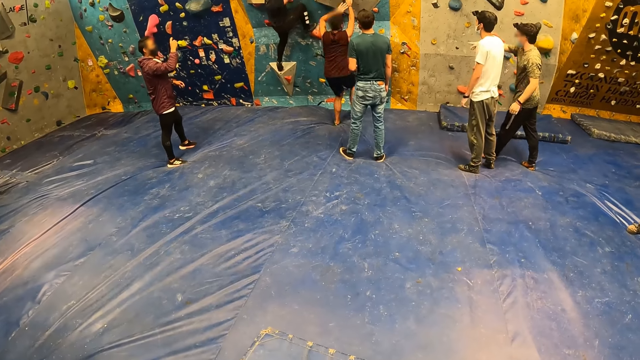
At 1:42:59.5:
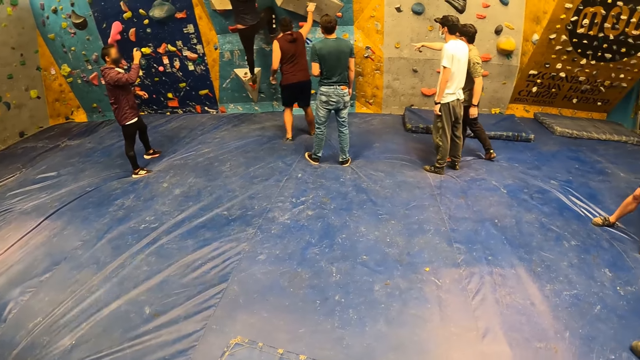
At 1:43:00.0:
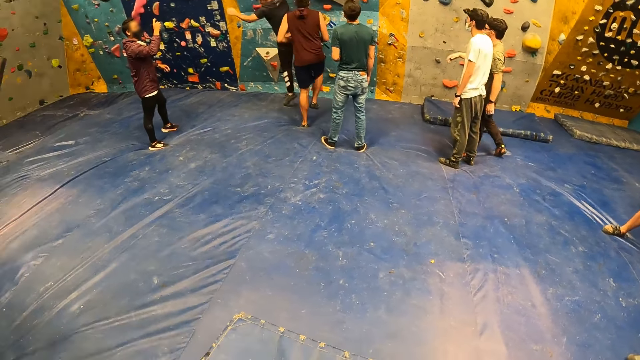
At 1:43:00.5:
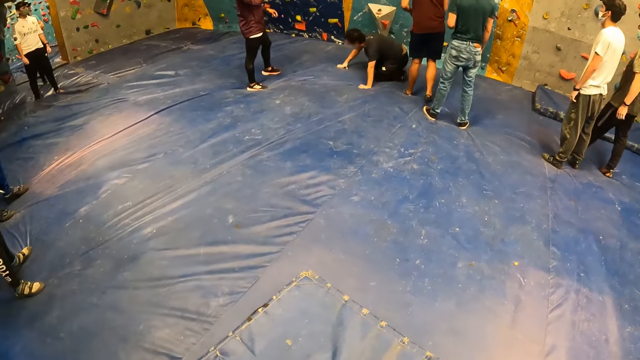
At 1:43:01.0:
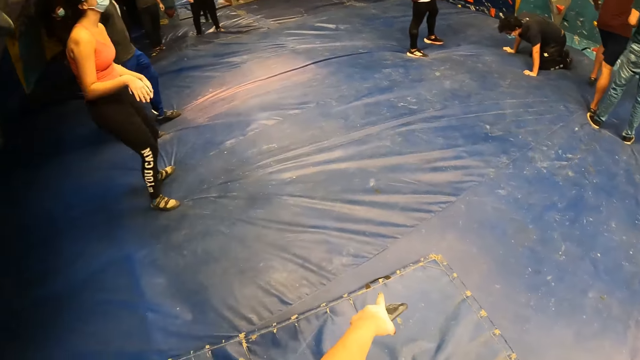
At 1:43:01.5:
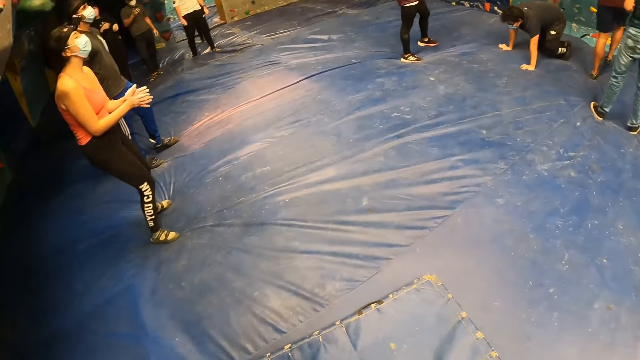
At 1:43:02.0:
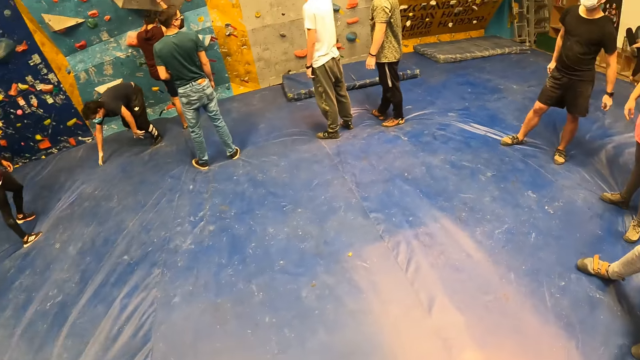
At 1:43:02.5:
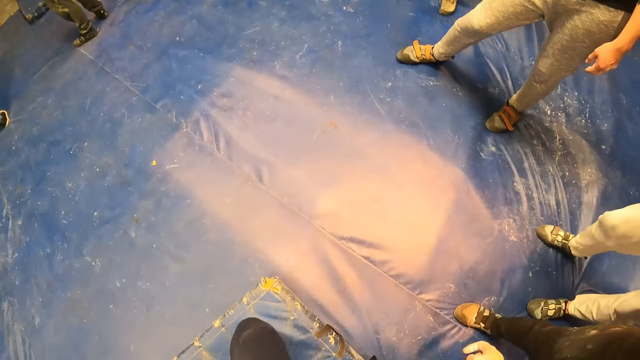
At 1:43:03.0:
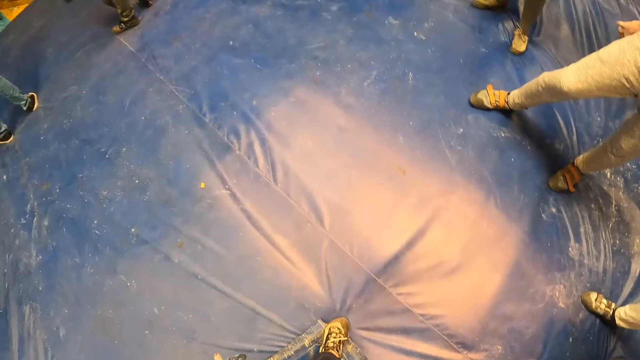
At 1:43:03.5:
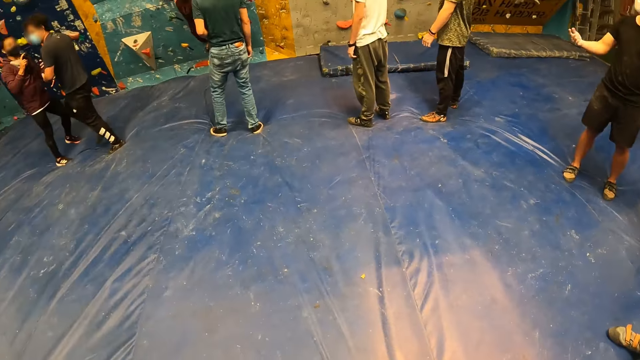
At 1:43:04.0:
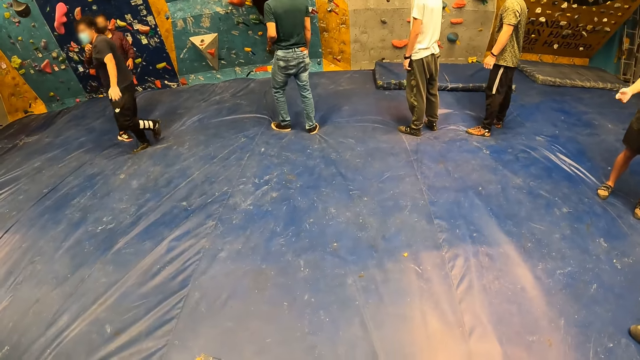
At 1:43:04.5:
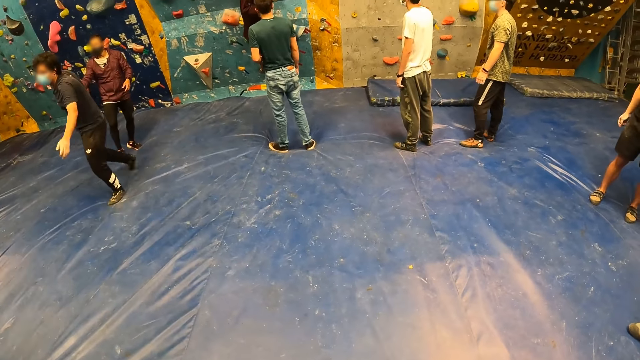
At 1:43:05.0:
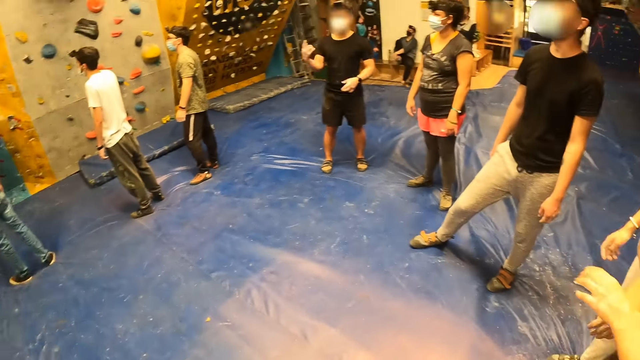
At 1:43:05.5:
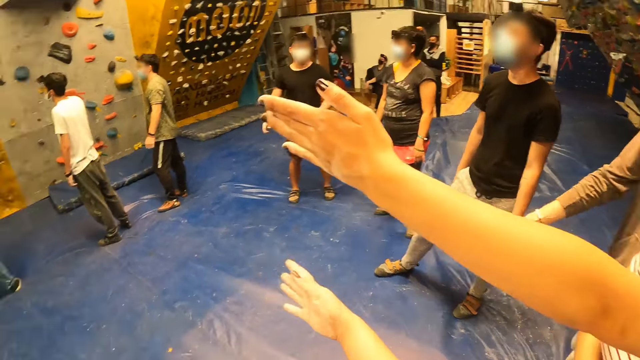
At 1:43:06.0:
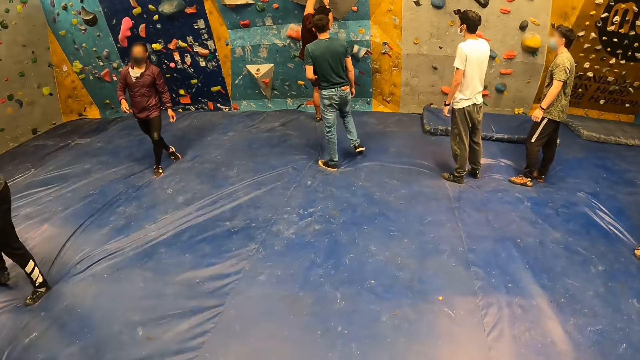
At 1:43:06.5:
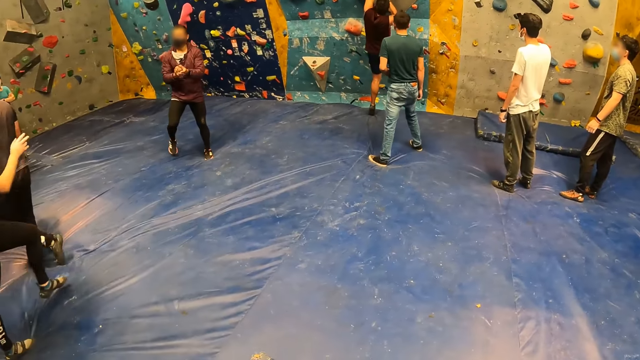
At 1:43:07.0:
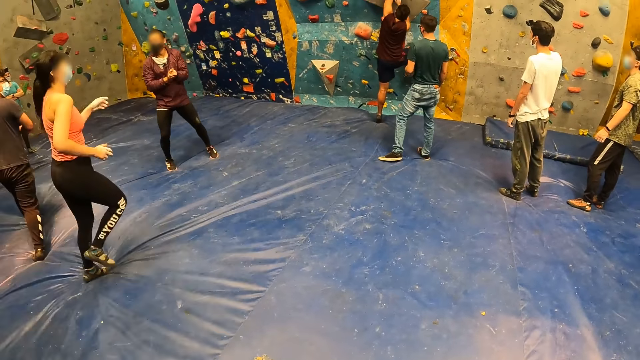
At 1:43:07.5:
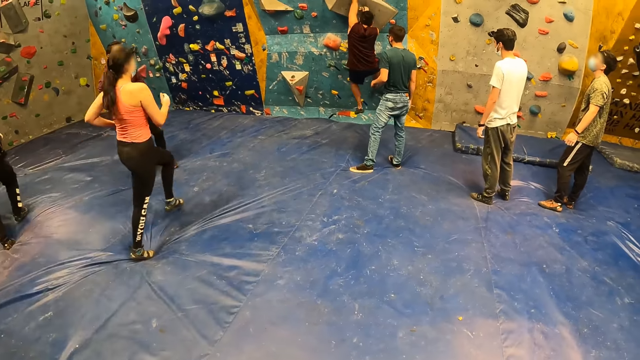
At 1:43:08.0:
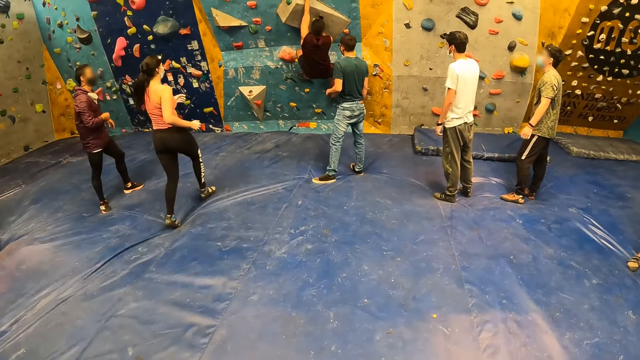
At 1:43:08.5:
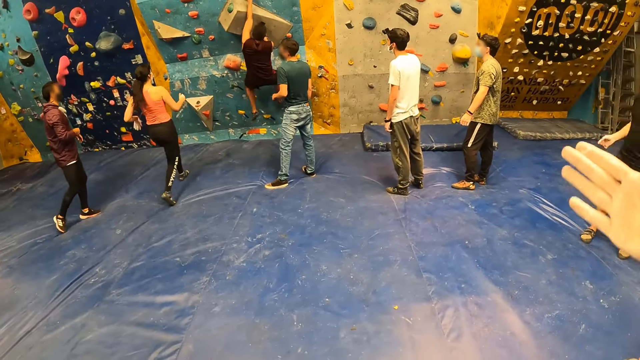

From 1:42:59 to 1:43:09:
The camera wearer moves around the room. They interact with a woman at the sports complex.

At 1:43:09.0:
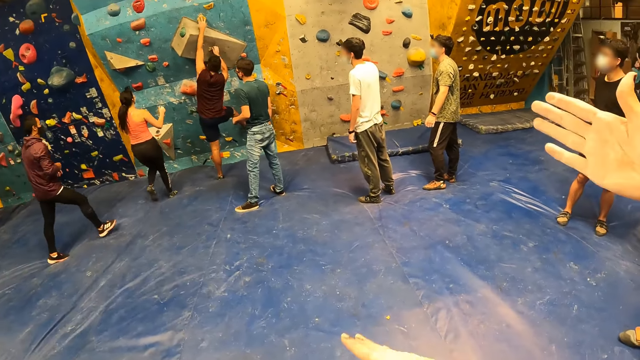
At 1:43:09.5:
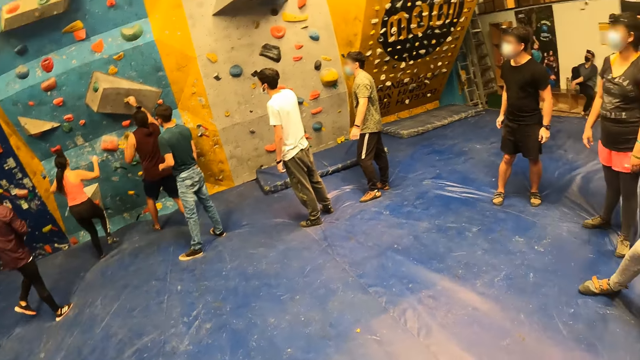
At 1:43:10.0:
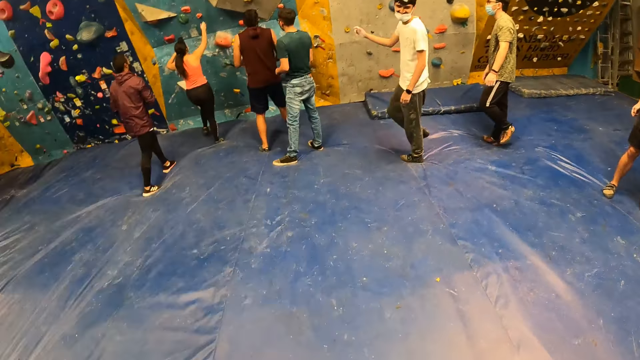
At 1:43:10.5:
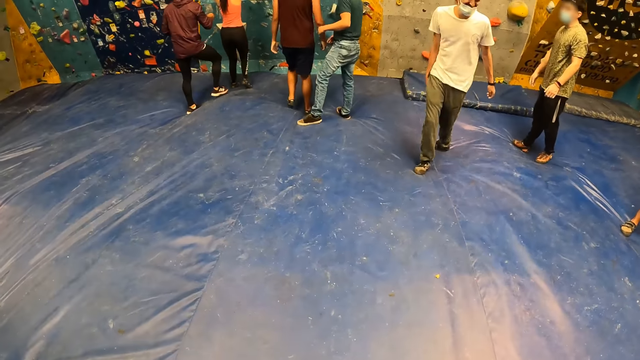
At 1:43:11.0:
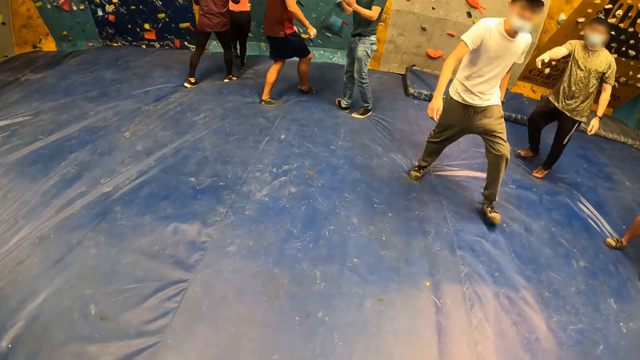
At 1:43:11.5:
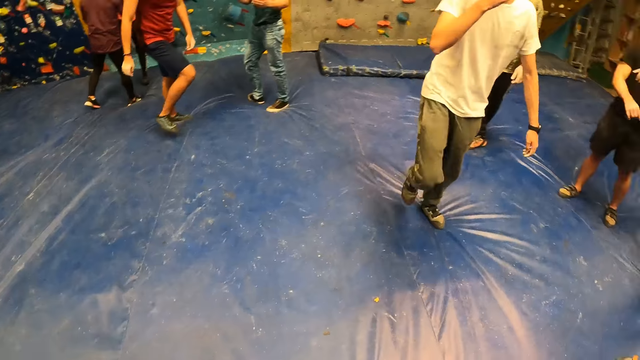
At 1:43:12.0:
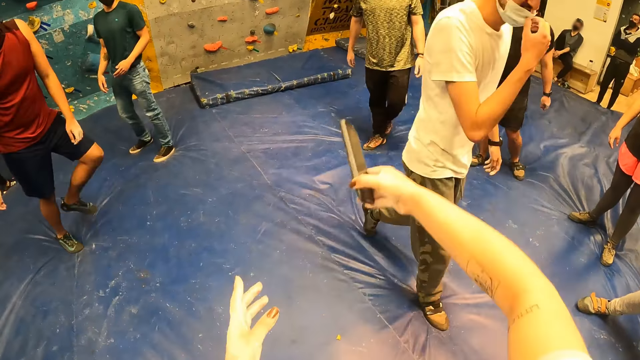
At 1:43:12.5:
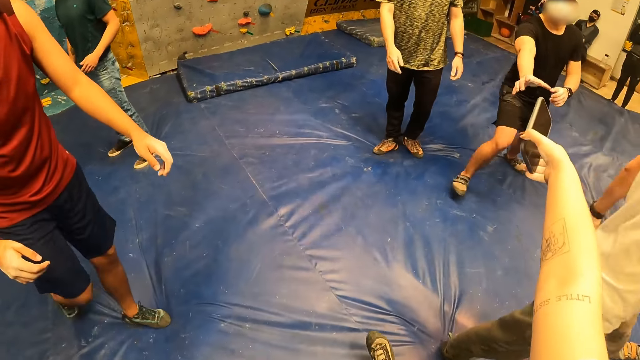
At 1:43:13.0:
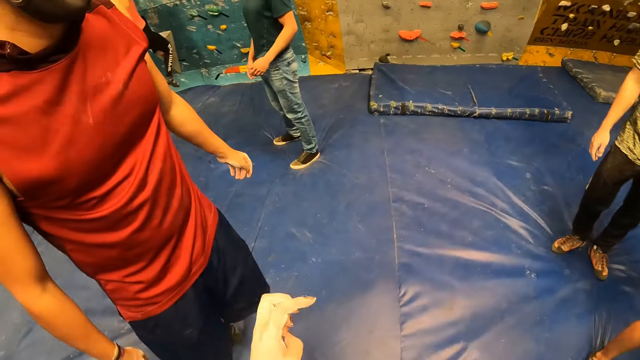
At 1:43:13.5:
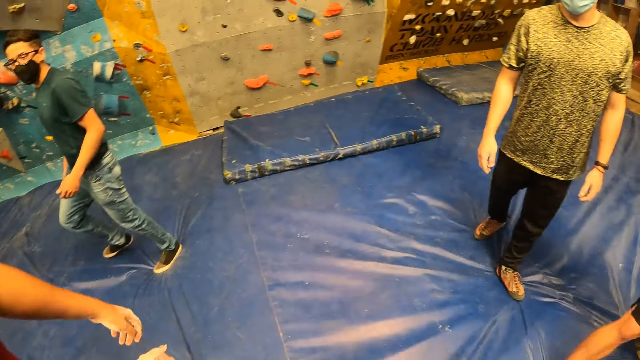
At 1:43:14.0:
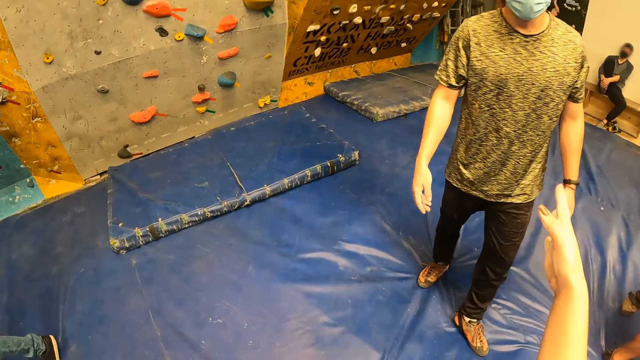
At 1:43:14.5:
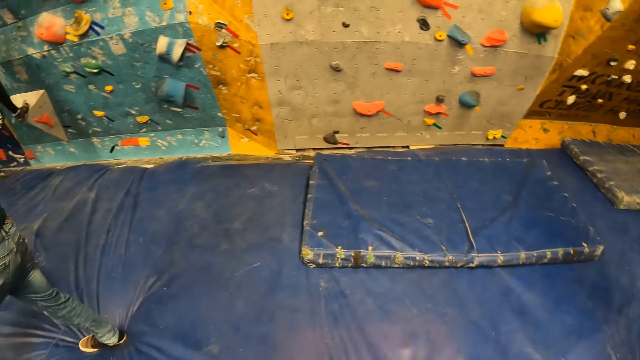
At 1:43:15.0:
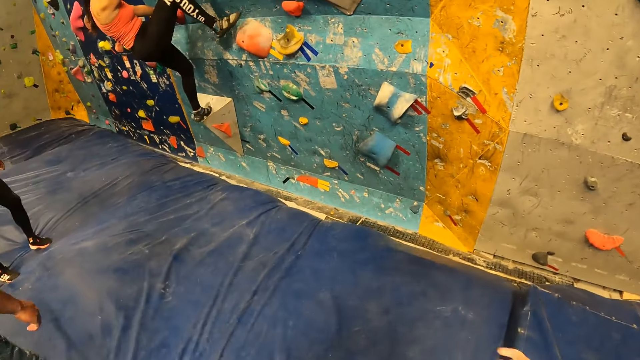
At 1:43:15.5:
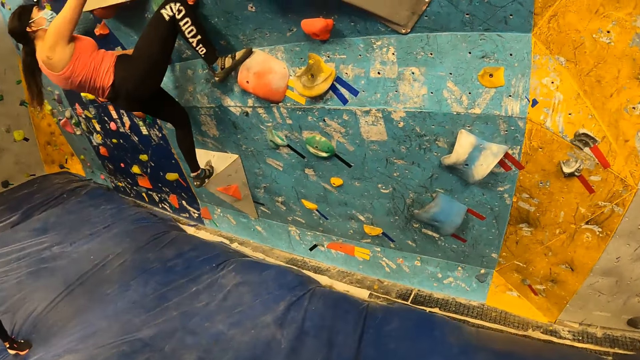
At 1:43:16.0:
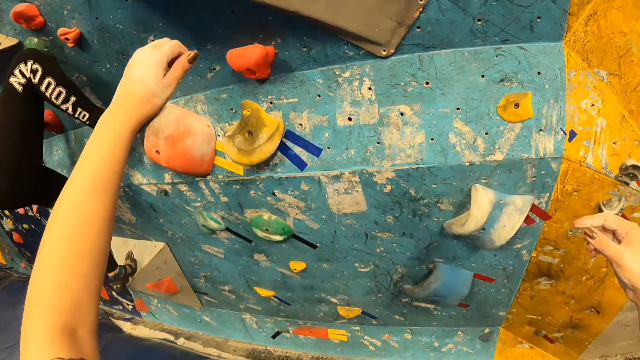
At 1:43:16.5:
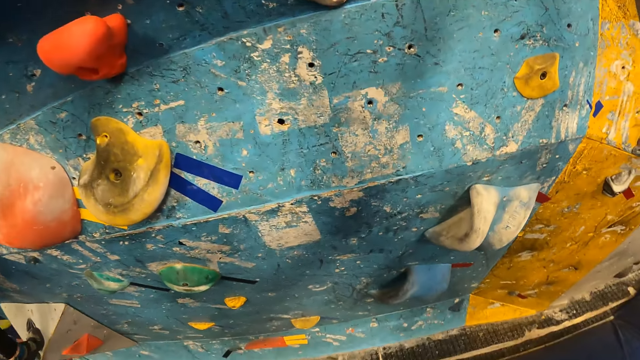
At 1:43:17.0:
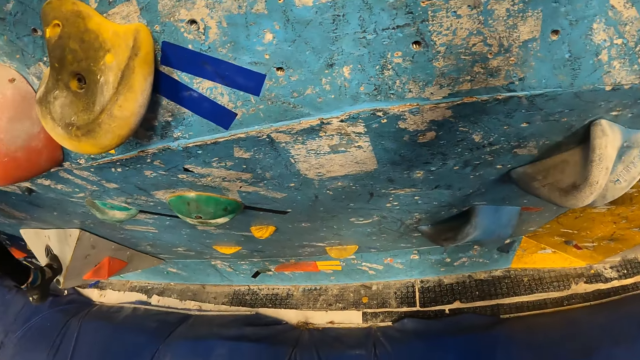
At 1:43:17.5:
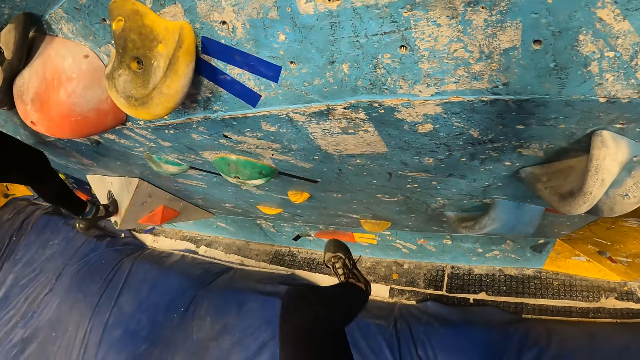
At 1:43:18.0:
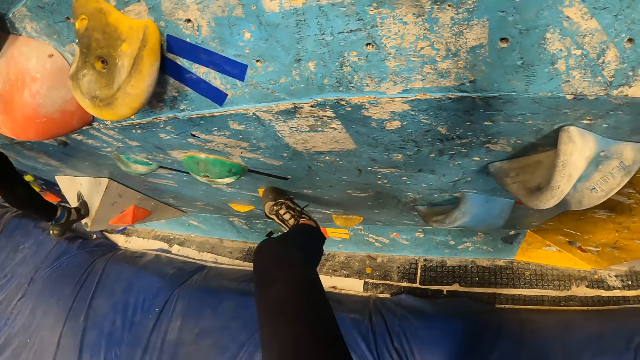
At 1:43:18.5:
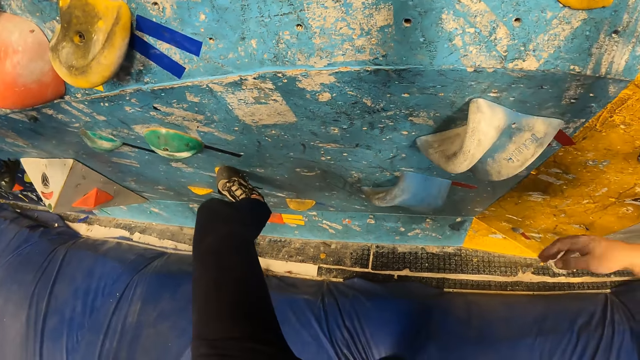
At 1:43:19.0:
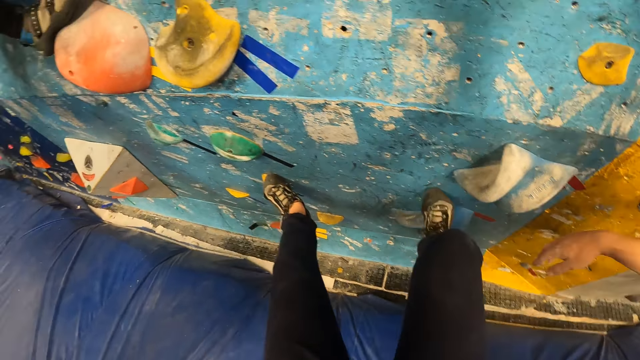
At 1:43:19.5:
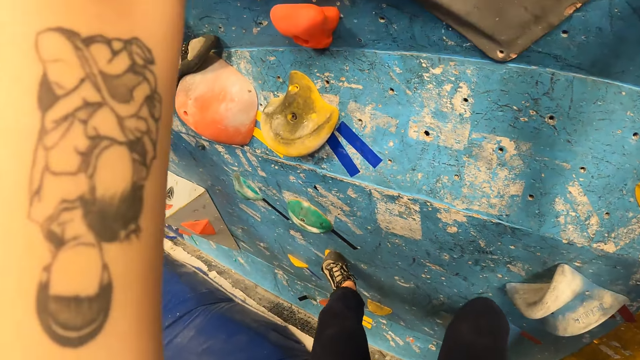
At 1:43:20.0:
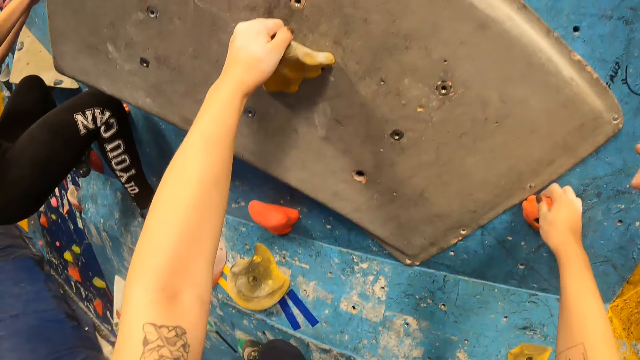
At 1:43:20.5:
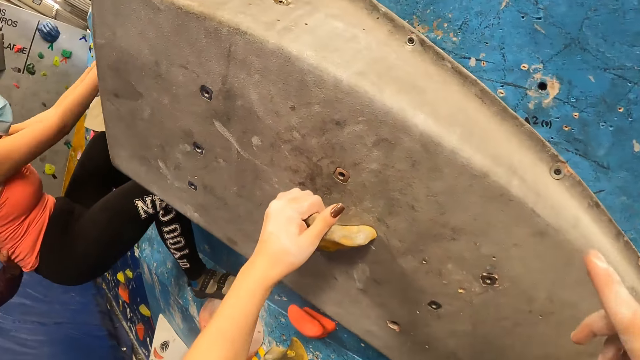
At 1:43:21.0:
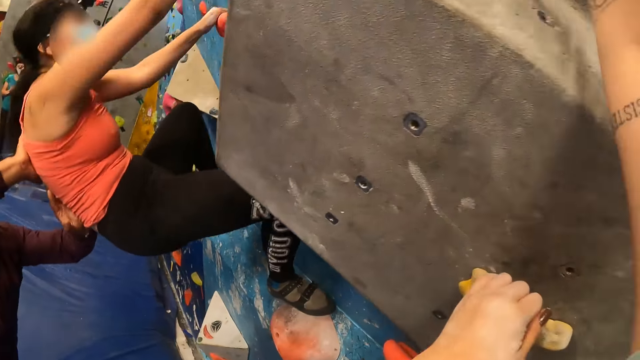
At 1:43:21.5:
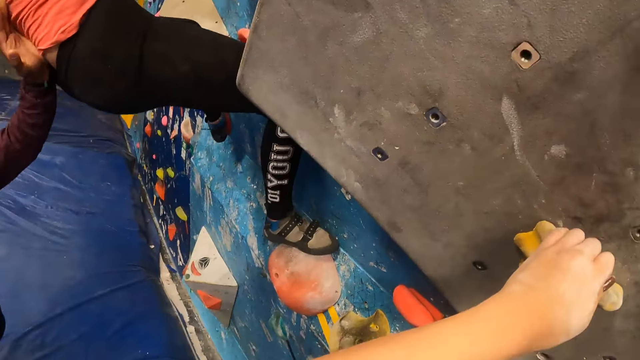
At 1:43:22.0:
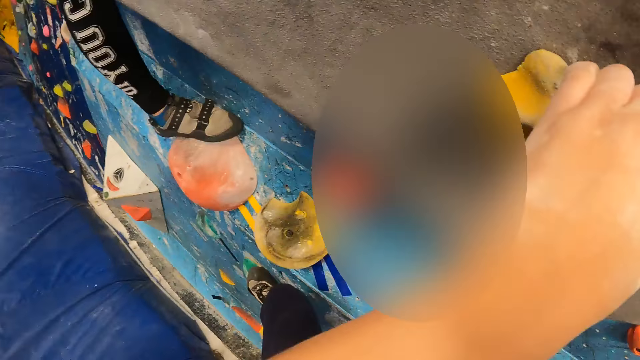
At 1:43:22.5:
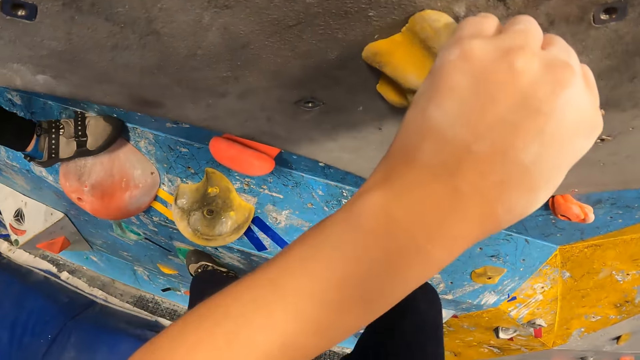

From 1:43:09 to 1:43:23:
The camera wearer walks towards the bouldering wall. She looks around the room. She hands the phone in her right hand to the man at the sports complex. She walks around the room. She interacts with another man at the sports complex. She moves her right hand. She walks around the room. She places her left leg on the bouldering wall. She climbs the bouldering wall.
